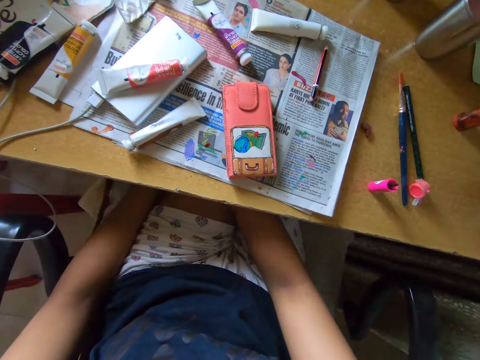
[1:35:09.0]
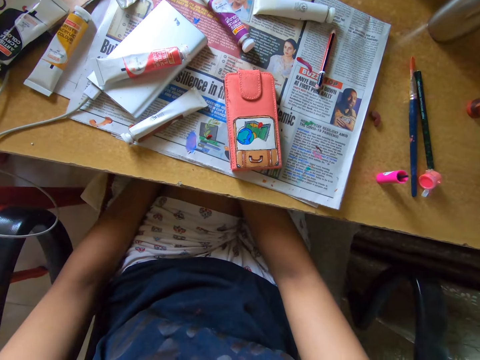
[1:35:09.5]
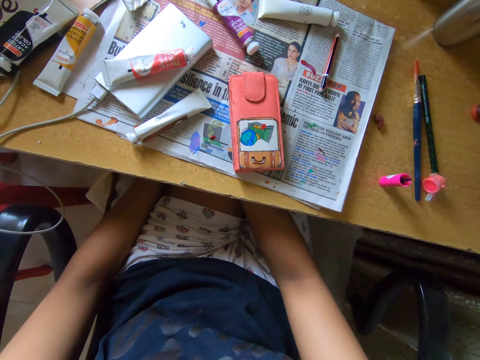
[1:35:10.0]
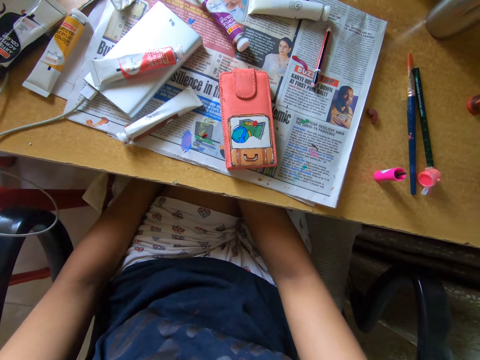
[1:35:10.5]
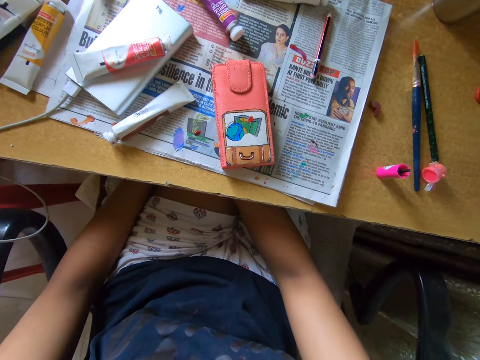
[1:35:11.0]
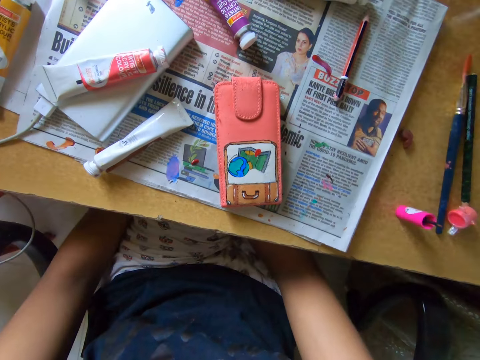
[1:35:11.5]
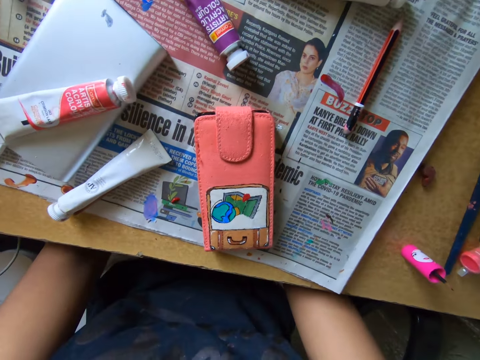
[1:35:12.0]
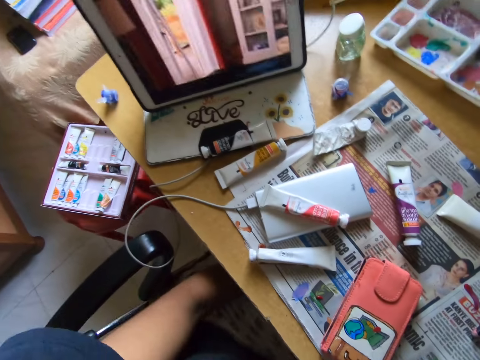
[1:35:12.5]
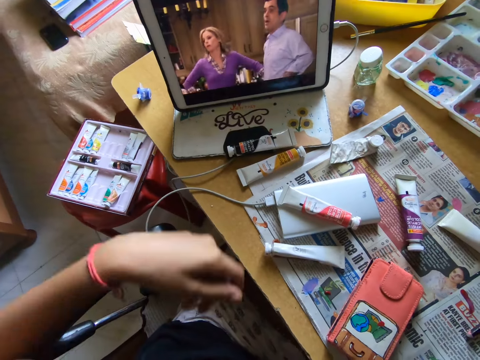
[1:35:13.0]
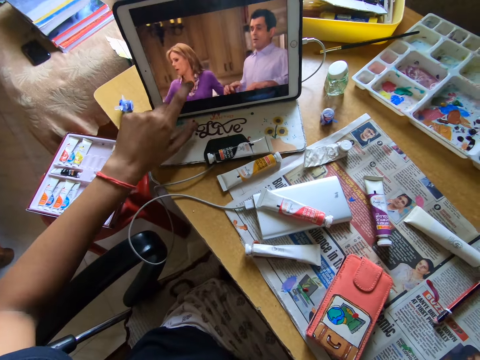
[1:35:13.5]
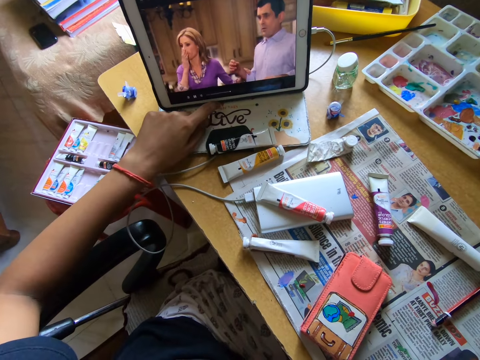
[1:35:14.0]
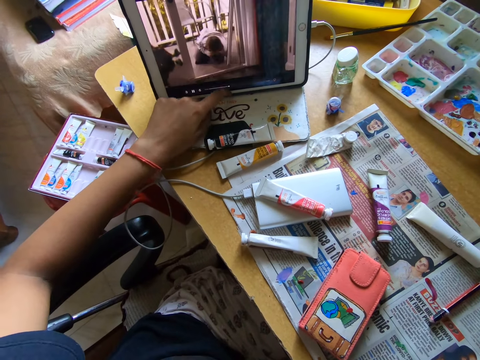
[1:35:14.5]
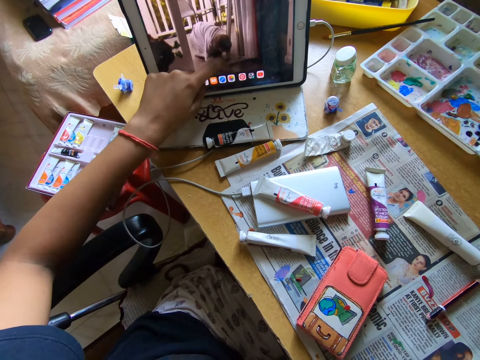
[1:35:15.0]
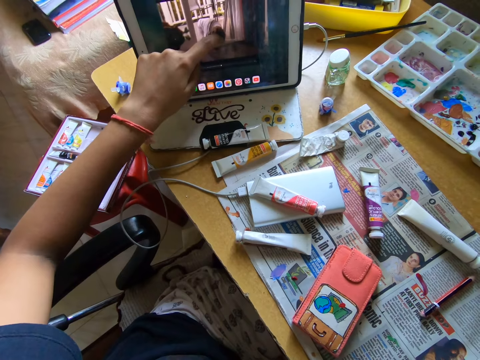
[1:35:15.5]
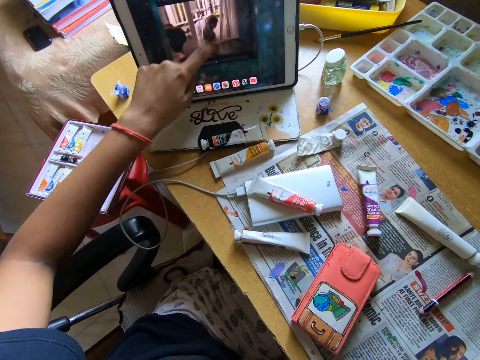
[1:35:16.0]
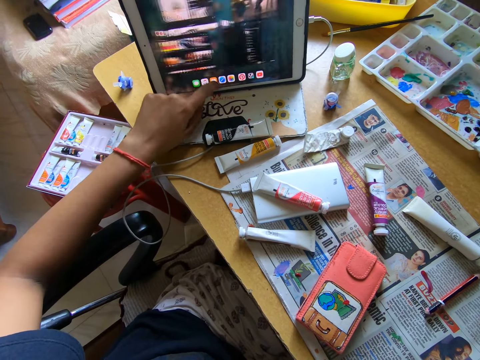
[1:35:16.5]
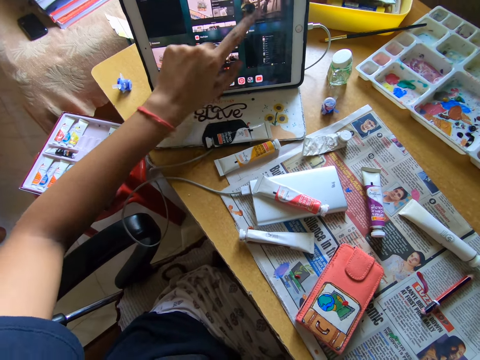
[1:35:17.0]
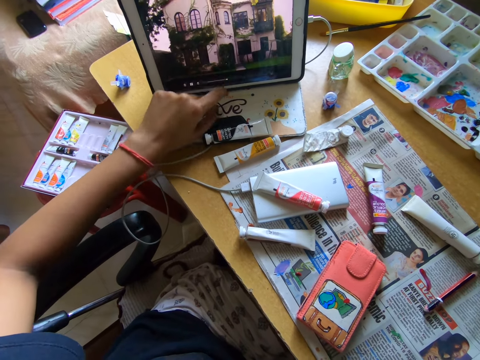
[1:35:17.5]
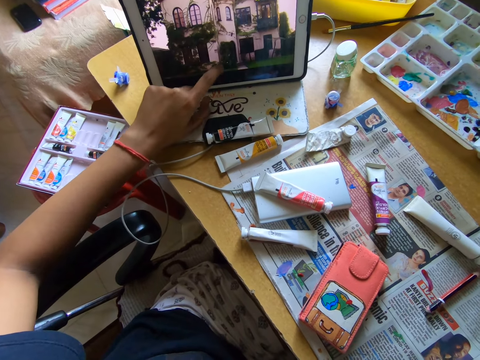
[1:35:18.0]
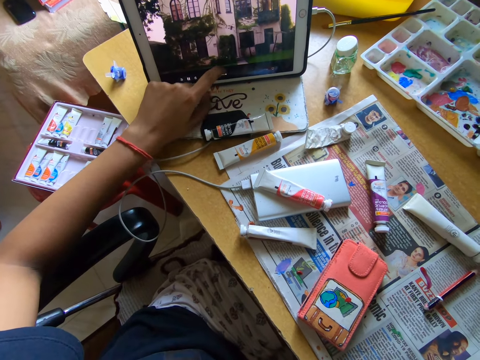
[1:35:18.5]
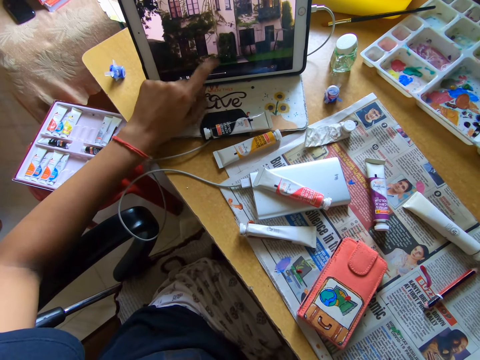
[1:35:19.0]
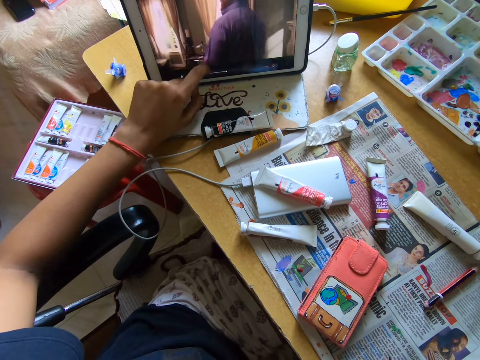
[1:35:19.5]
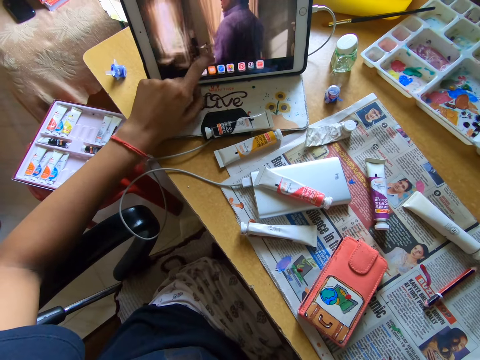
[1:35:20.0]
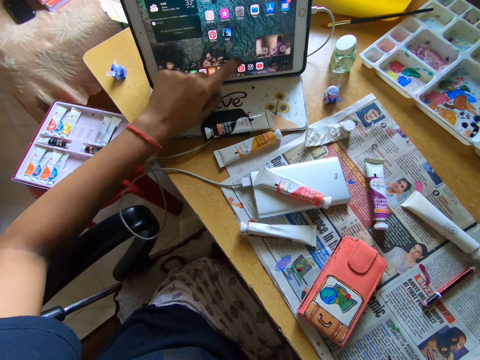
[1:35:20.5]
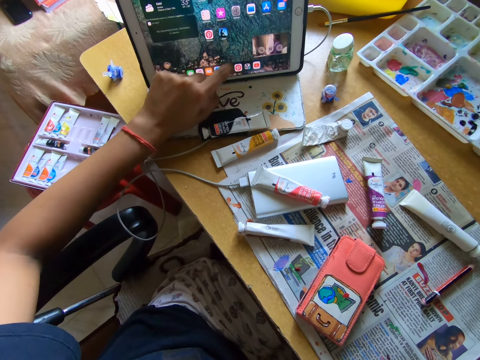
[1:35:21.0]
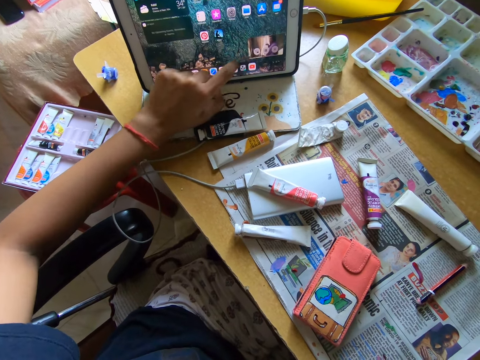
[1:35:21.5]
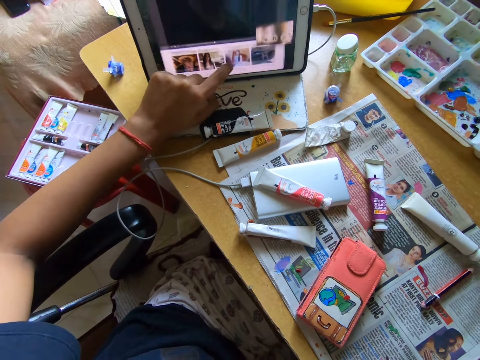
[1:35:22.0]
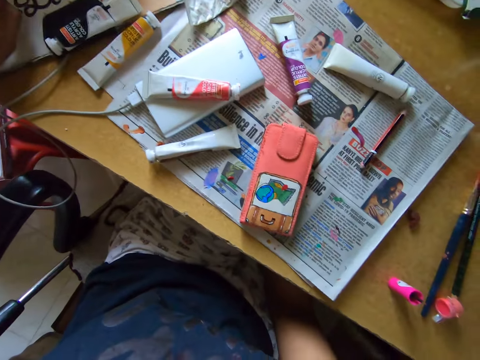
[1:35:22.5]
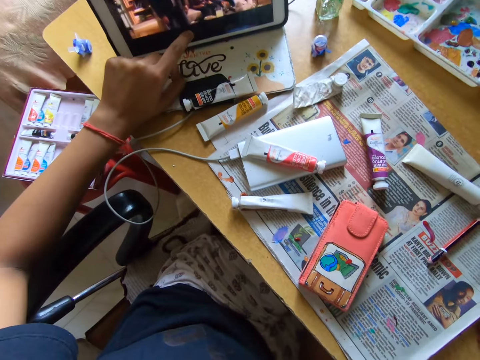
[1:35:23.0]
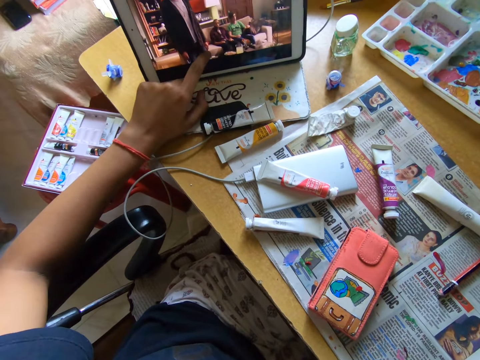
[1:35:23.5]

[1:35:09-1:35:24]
The camera wearer looks at the paints. She watches a show on a tablet on the table. She presses the tablet on the table with her left hand.

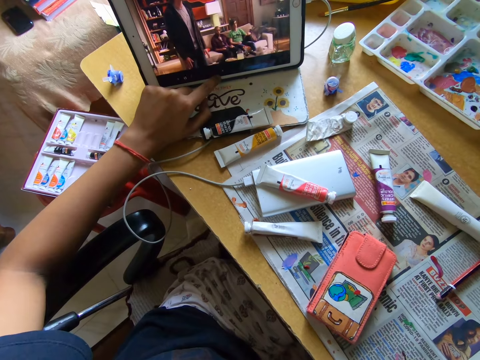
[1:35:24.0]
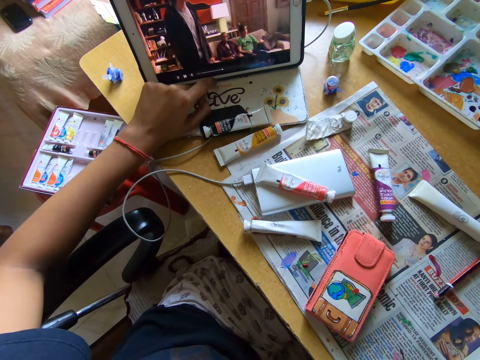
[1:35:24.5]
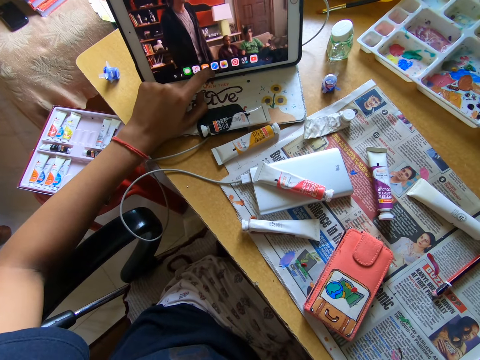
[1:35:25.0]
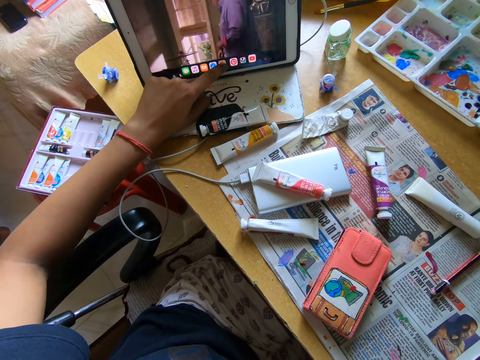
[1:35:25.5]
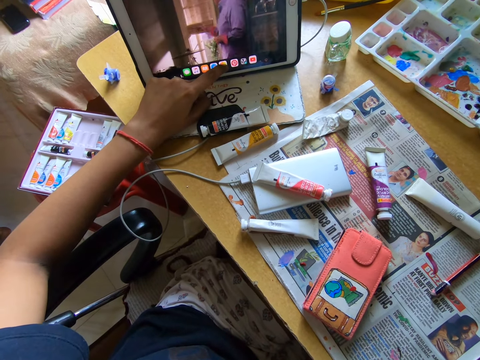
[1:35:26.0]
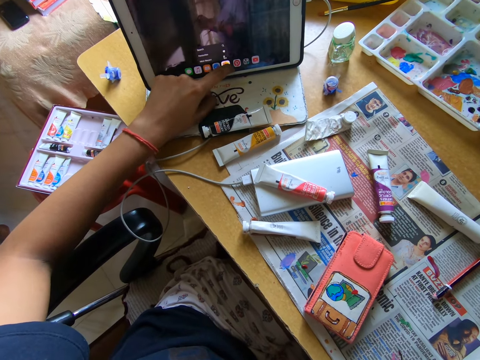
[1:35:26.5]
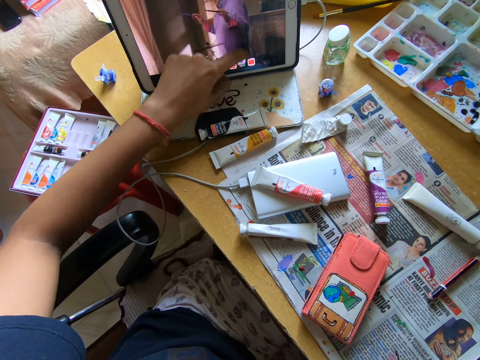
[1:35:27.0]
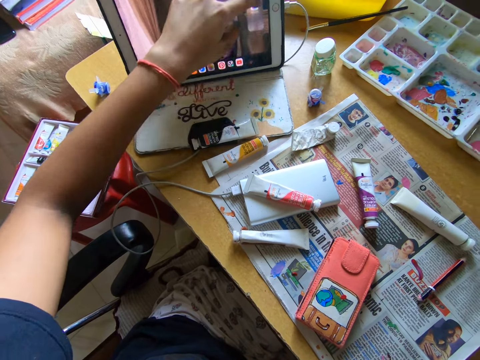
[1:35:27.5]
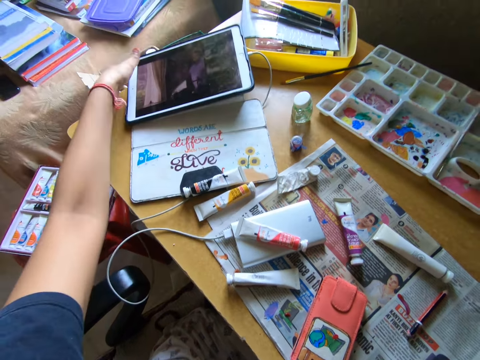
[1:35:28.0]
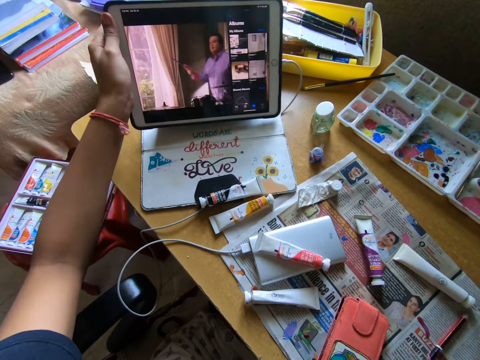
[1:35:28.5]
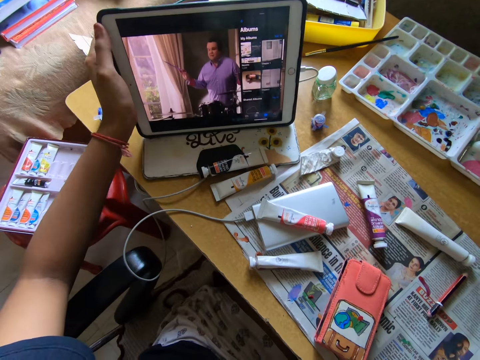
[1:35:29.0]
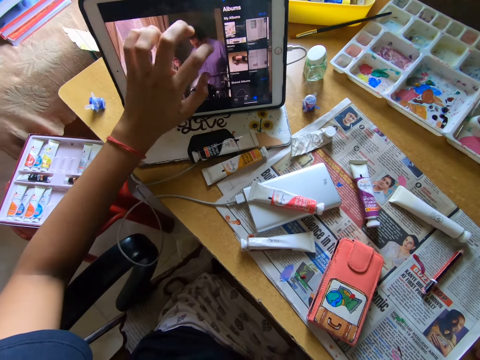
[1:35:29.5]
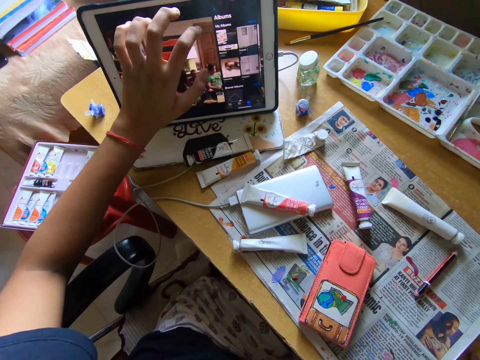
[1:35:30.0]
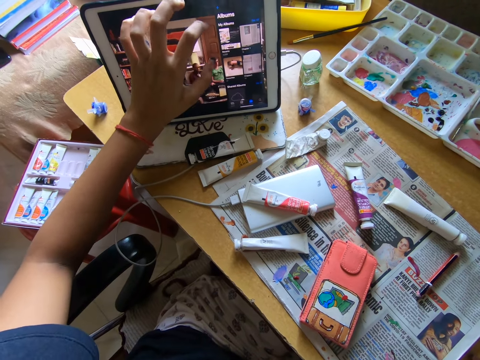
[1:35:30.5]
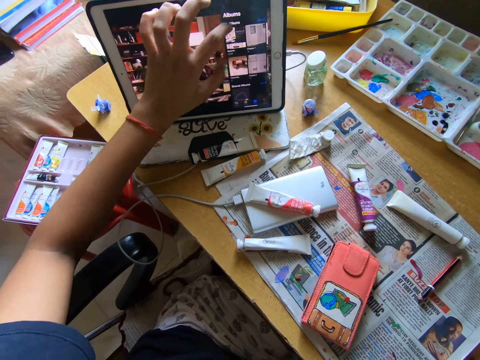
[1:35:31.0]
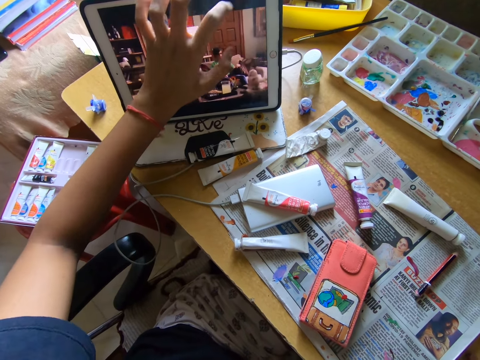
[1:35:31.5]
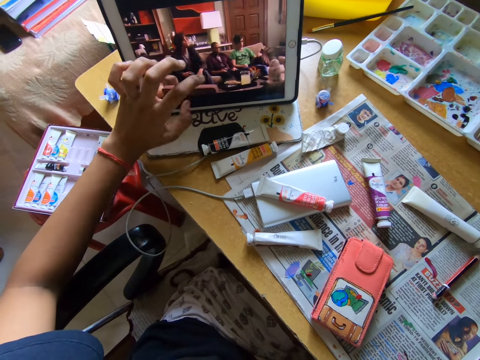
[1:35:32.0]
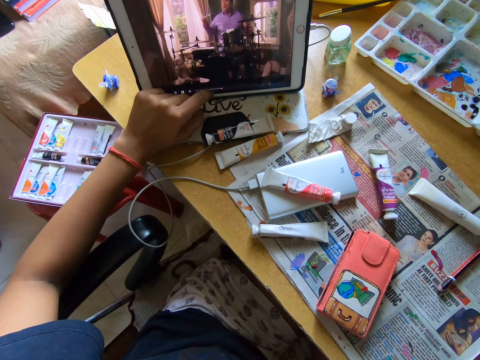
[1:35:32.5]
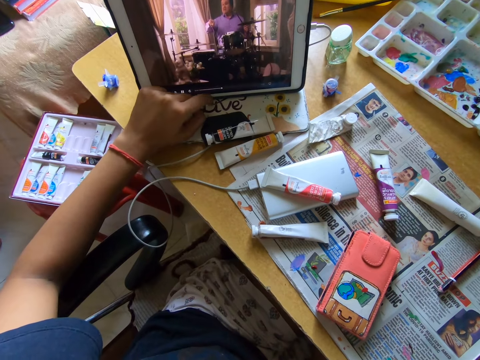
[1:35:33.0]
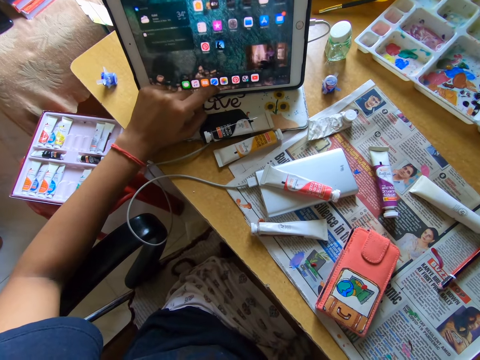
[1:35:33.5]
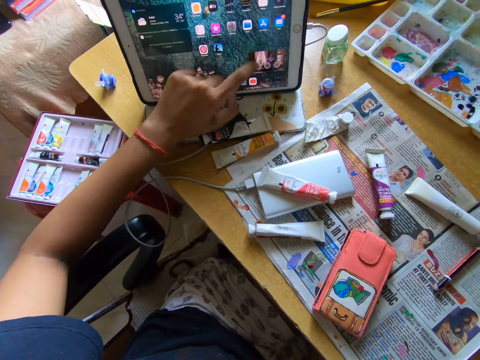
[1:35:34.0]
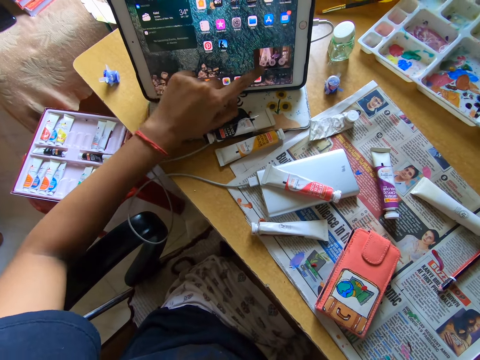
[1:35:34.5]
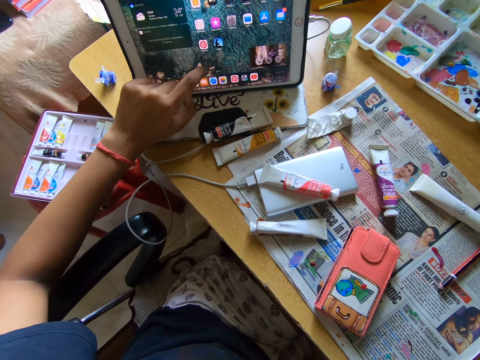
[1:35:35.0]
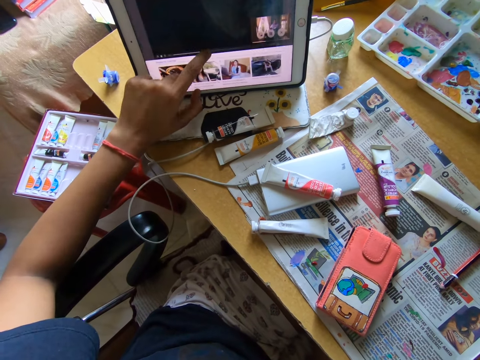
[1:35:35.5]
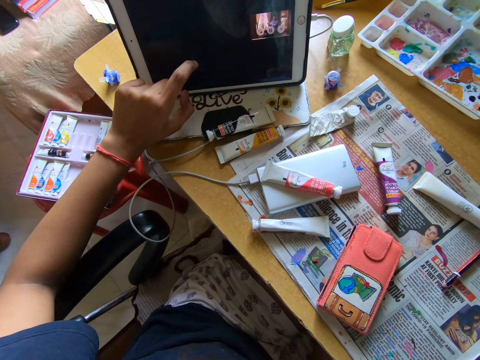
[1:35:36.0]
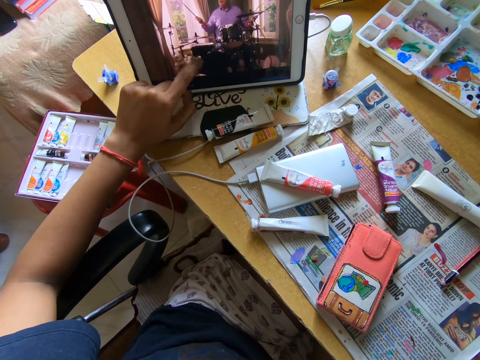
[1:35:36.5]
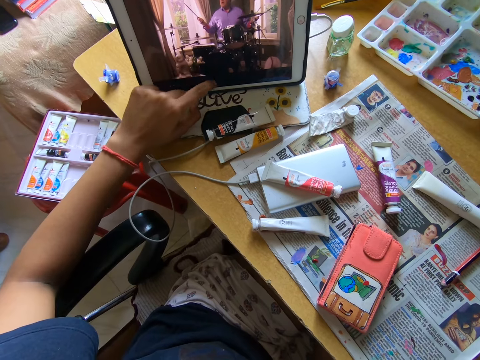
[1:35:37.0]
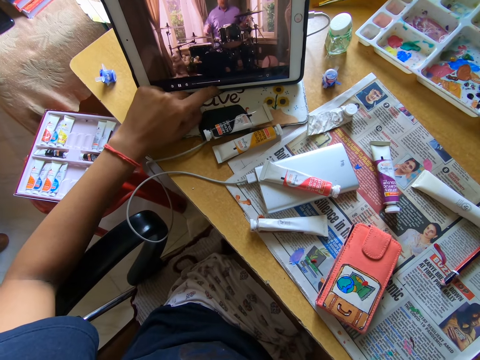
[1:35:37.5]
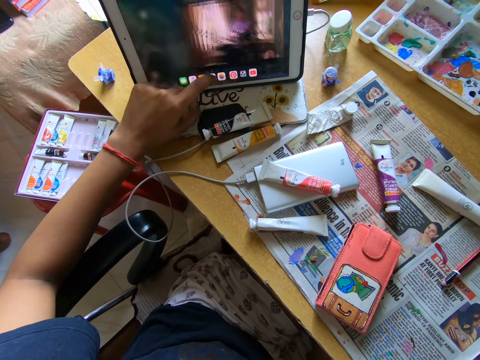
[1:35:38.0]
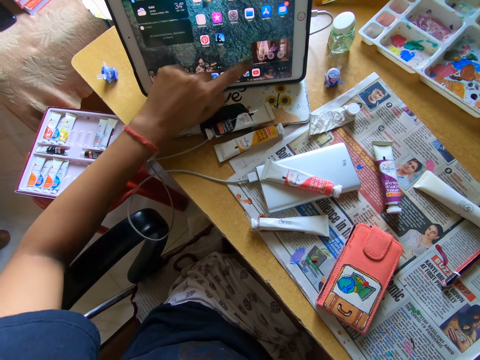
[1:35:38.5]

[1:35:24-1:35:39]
The camera wearer bends down the computer. They lift up the computer. They operate the computer.
